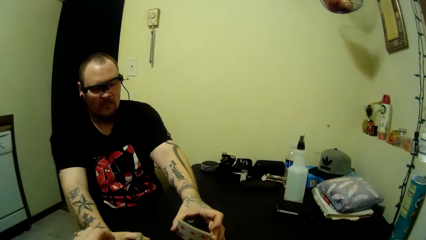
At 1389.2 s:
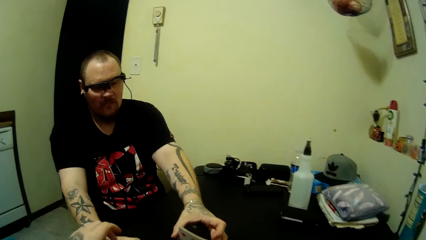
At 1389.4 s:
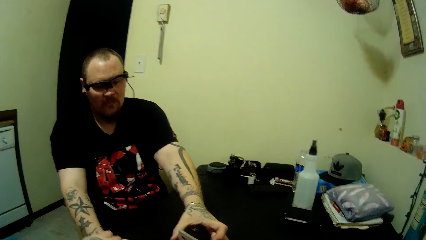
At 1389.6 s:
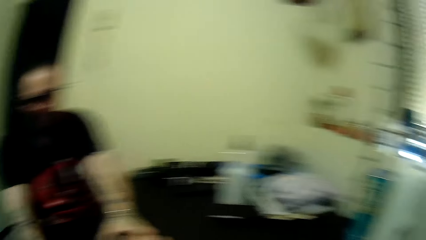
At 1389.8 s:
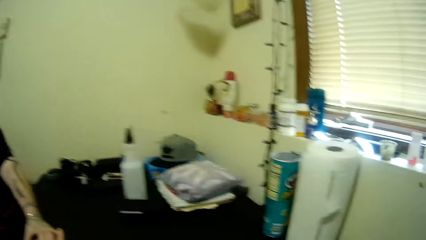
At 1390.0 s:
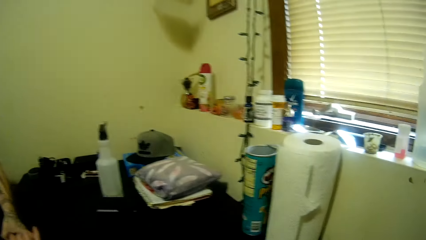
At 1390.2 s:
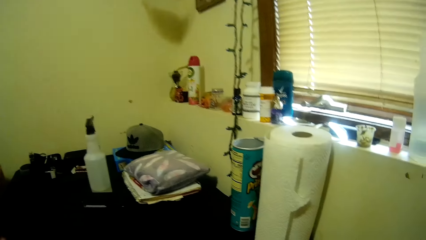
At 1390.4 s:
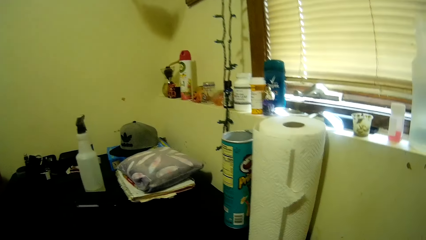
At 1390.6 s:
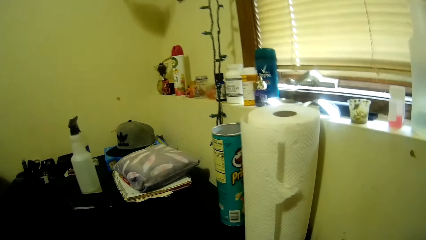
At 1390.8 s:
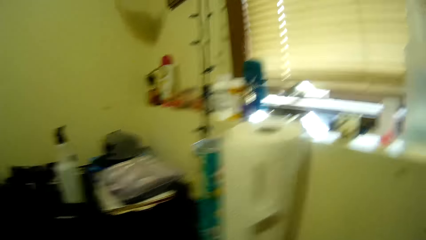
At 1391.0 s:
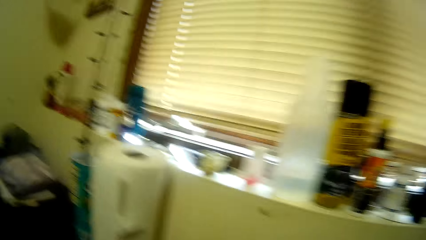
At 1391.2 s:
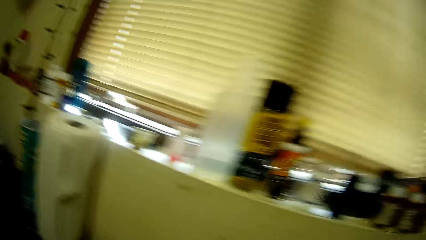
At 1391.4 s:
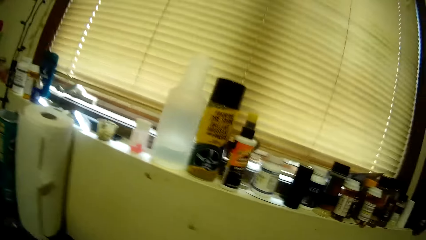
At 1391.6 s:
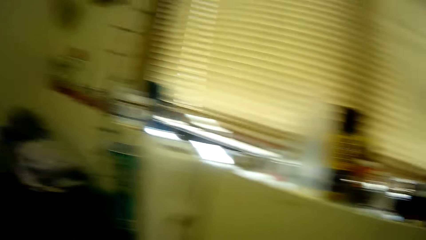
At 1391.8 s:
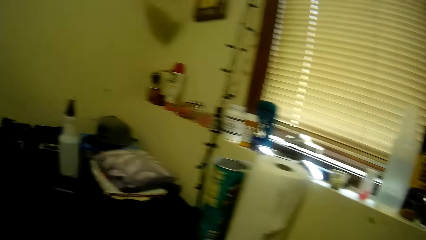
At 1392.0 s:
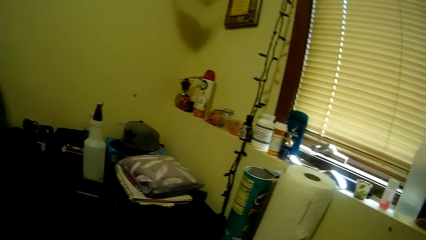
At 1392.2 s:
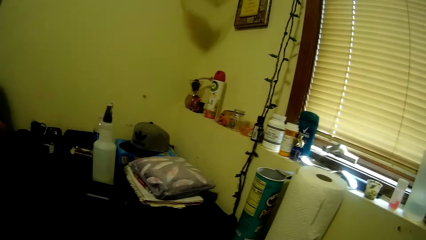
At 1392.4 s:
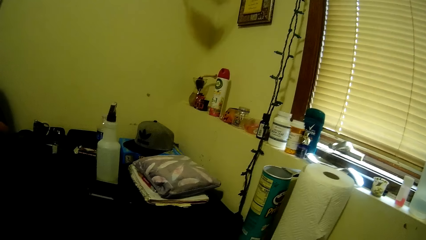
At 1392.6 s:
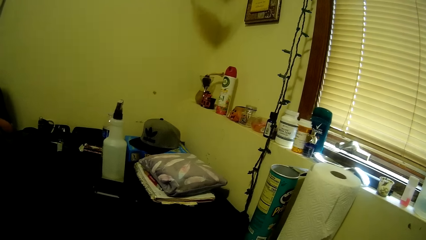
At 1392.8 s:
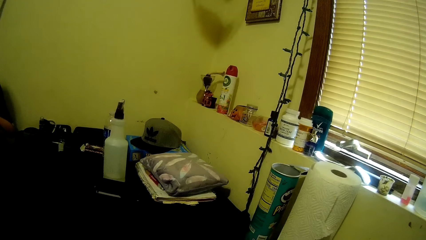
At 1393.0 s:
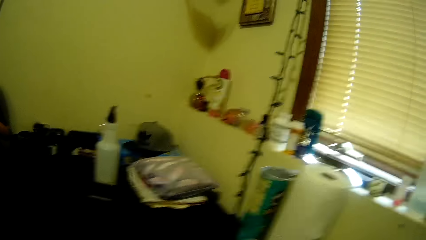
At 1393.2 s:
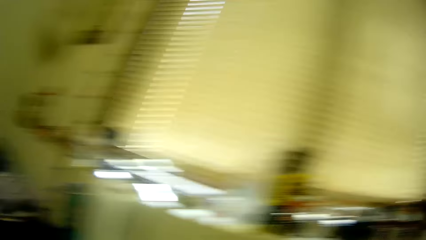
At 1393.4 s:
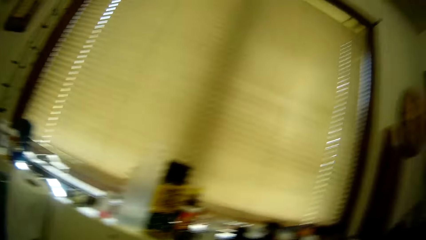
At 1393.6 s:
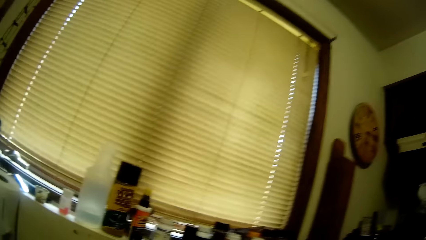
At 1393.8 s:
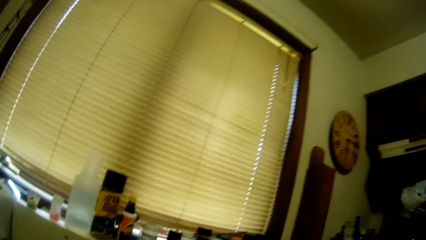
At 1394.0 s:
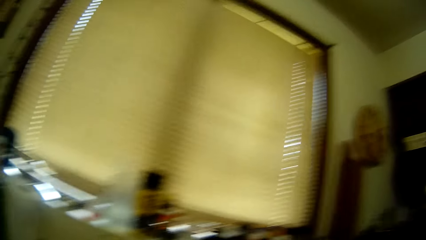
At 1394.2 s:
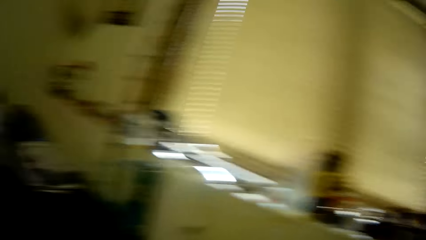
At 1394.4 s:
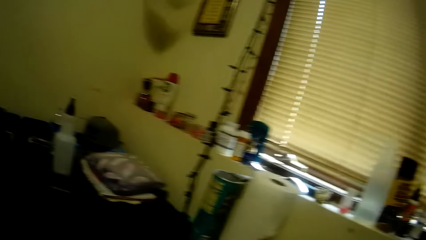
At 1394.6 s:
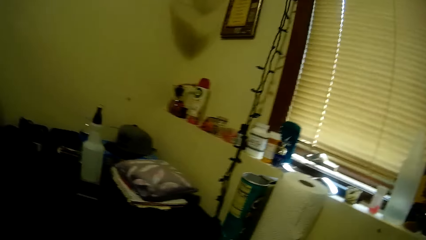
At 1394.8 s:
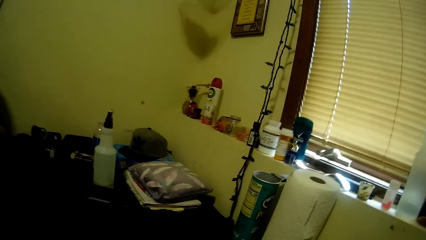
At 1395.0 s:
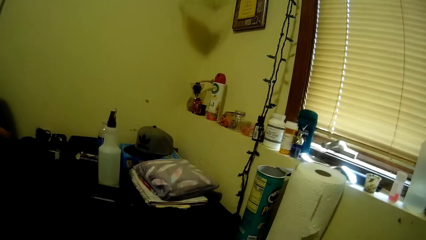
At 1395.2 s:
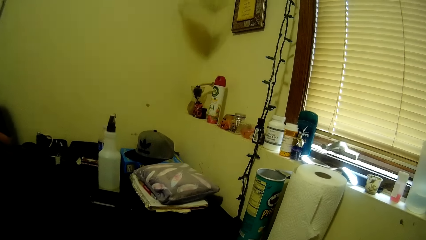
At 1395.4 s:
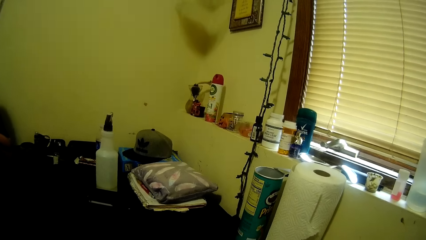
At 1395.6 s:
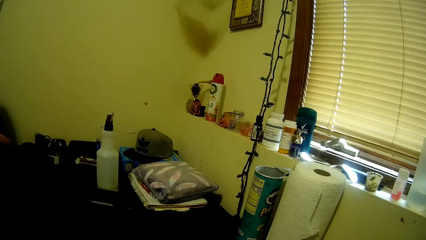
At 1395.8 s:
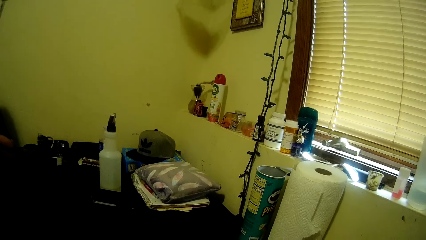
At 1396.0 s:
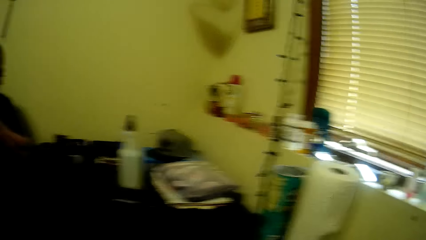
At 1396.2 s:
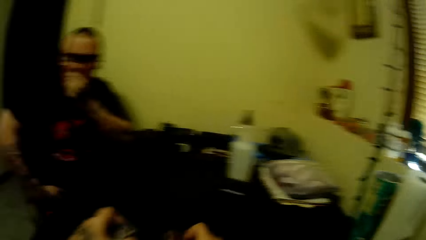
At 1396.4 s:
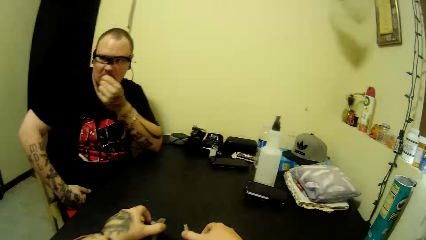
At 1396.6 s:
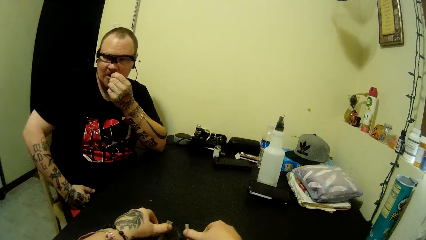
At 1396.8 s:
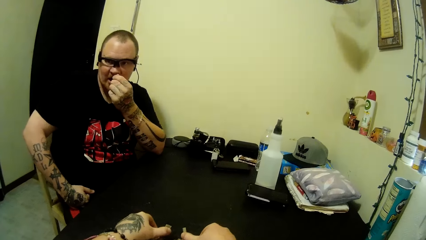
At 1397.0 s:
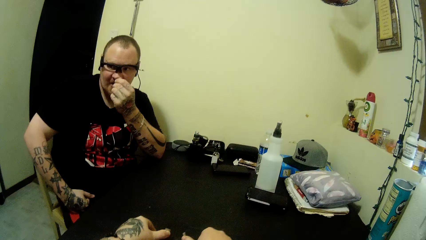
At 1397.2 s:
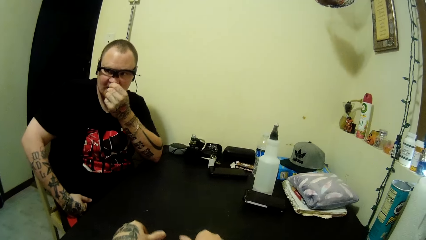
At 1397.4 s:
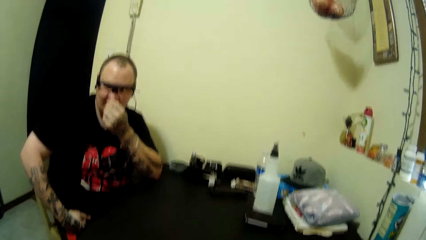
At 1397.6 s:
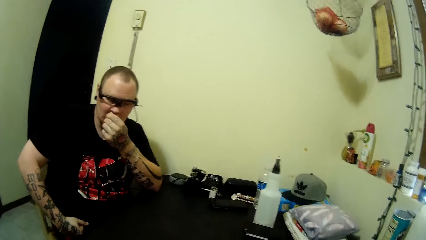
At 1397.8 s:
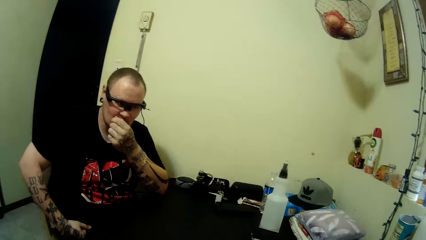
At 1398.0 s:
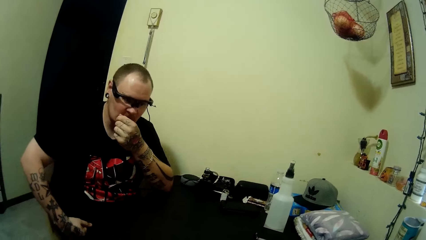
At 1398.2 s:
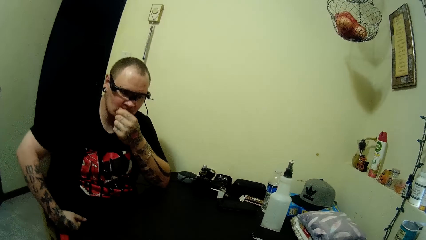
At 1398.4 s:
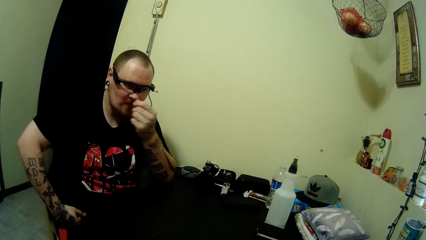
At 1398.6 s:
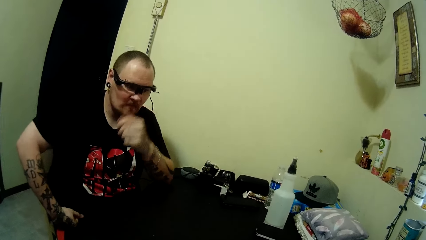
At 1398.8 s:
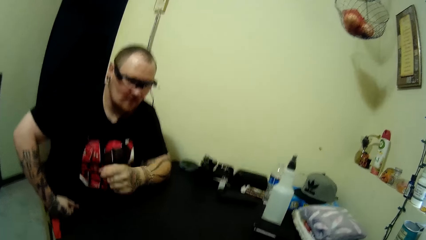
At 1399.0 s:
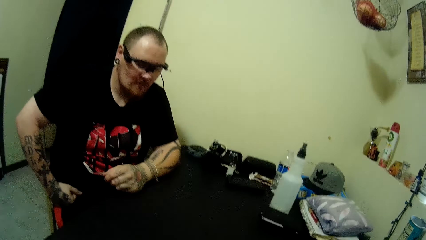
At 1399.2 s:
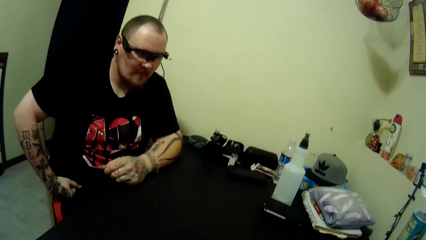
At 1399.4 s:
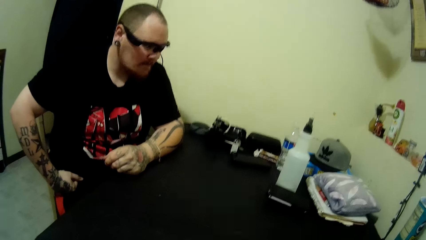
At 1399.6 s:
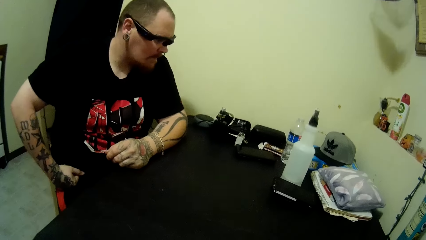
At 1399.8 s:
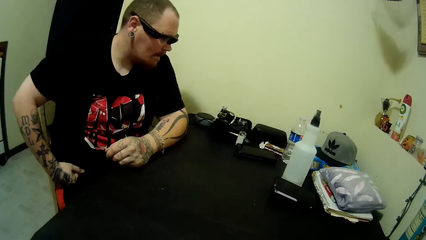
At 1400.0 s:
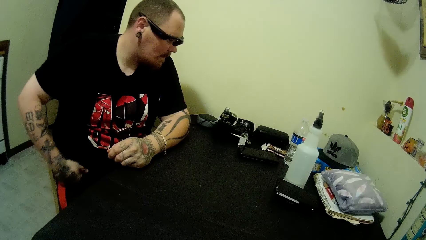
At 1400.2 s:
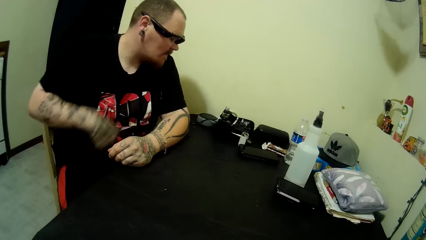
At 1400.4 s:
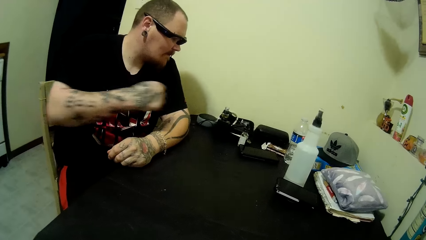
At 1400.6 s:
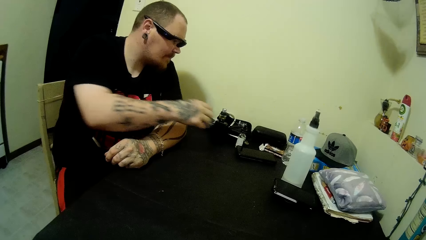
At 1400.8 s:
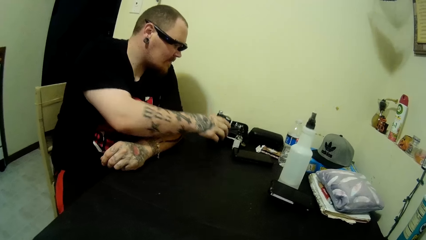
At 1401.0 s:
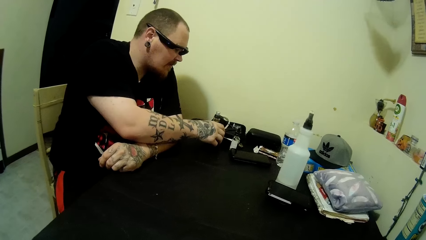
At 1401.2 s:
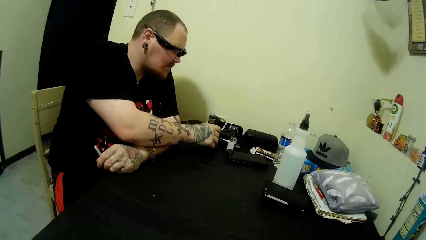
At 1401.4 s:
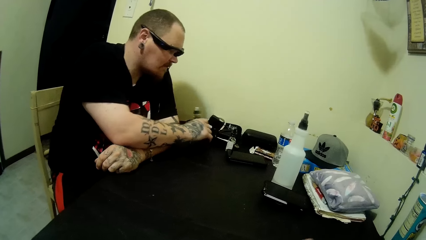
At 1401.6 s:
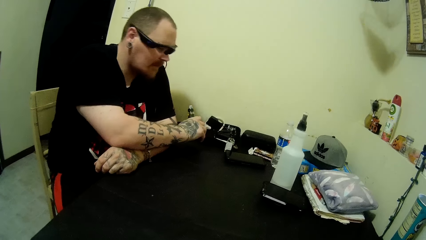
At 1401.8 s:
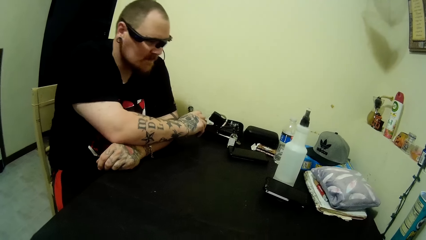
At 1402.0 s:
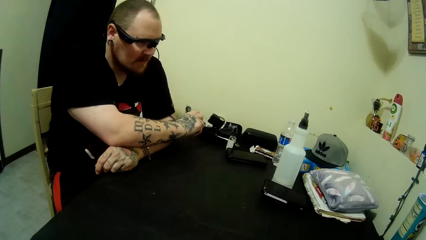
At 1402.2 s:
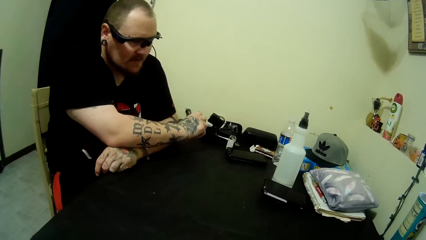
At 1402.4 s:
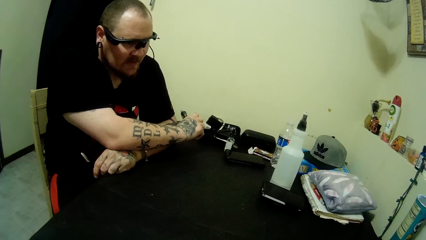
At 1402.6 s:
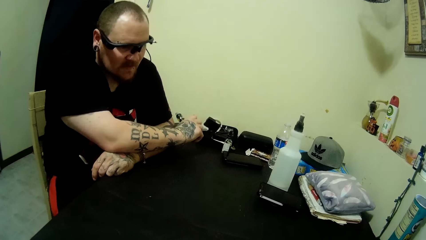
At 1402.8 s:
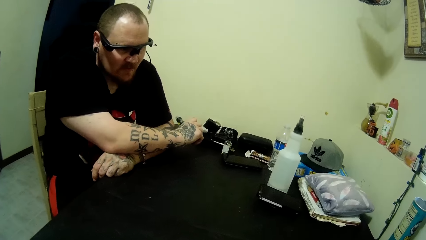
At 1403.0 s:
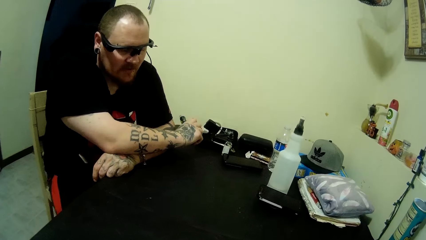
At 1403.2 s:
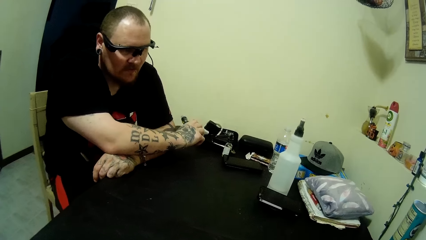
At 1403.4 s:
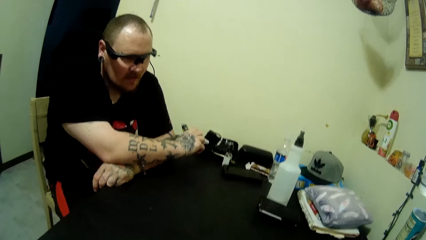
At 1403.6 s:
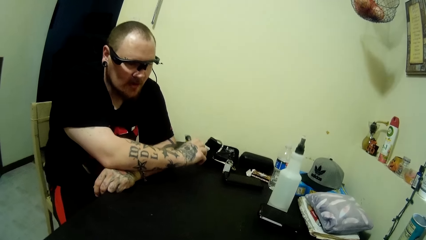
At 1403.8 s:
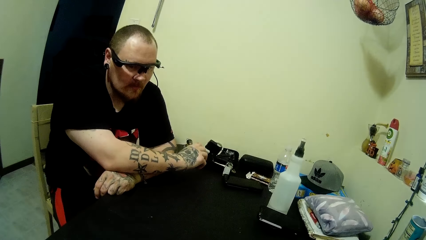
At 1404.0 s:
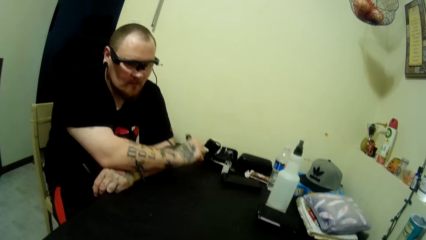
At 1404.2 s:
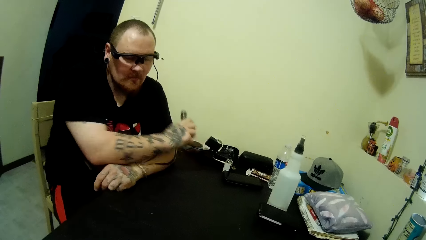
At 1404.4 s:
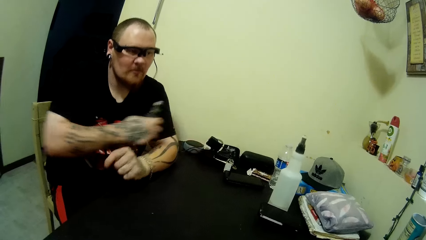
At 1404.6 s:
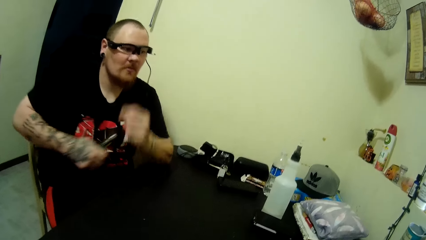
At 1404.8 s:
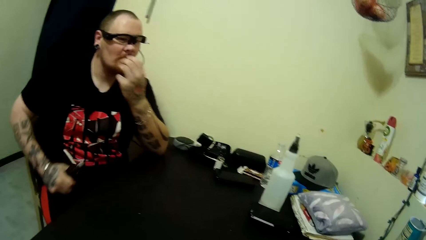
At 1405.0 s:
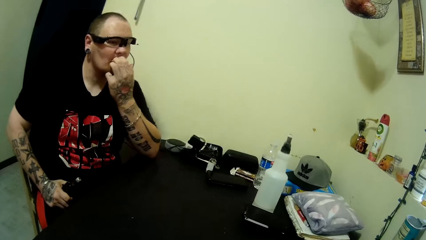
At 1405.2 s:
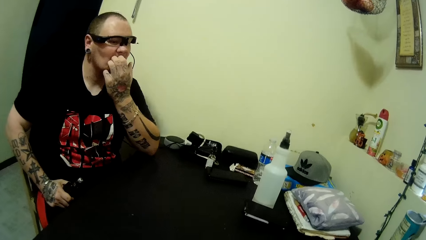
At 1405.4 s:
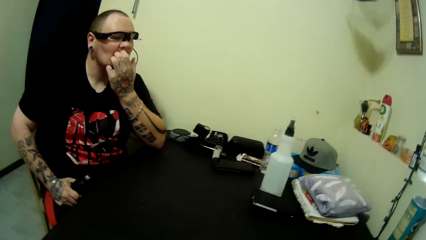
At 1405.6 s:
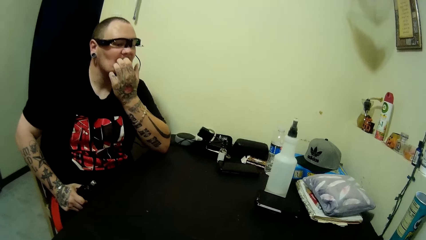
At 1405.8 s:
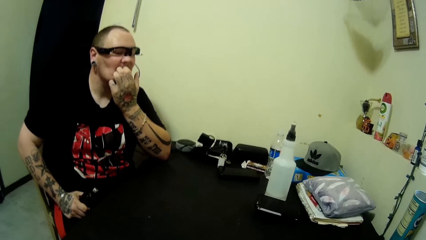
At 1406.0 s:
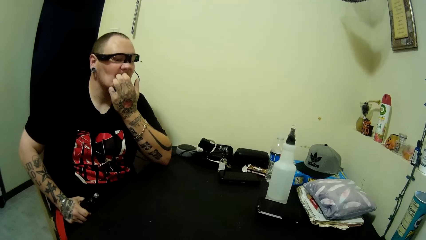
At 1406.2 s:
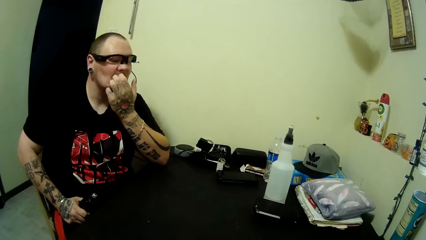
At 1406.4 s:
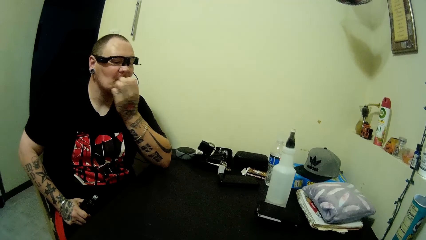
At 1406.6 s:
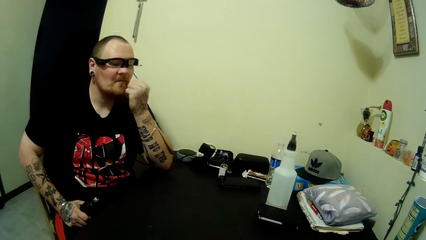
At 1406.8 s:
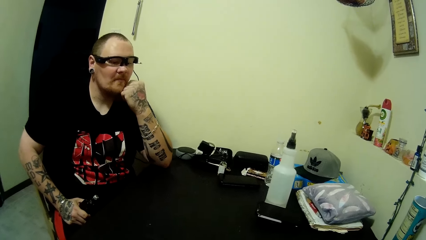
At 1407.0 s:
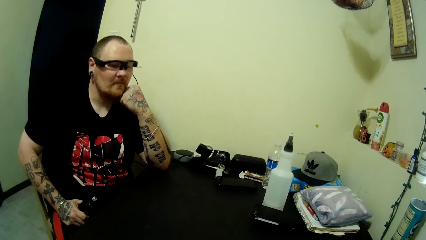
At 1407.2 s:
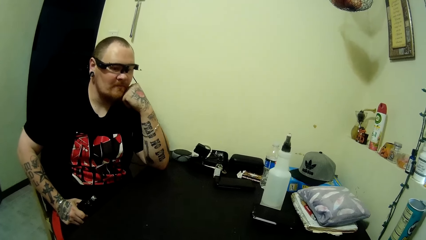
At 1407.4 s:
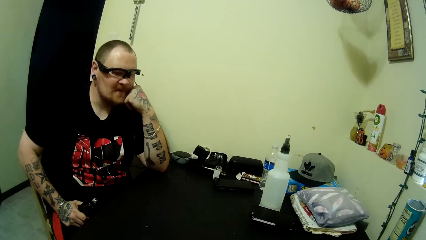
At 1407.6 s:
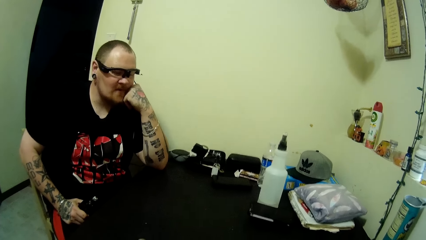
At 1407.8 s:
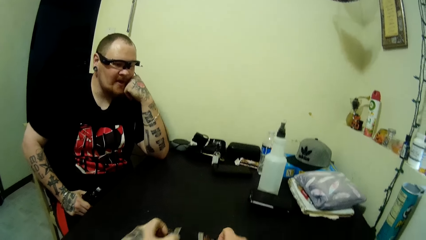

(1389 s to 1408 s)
The camera wearer looks around the house. They interact with a man. They hold cards with hands. The man puts a hand on his mouth. The man picks up a pipe from the table. He holds a vape pen with a hand. He scratches his mouth with a finger.
